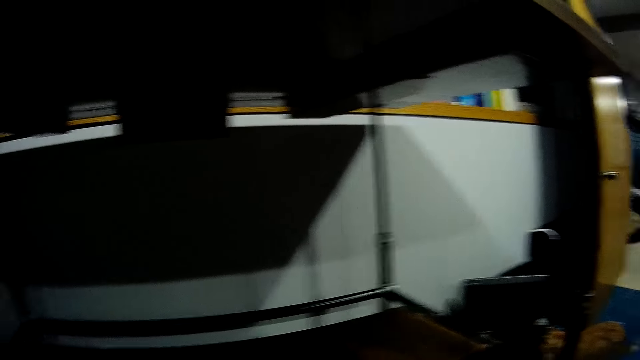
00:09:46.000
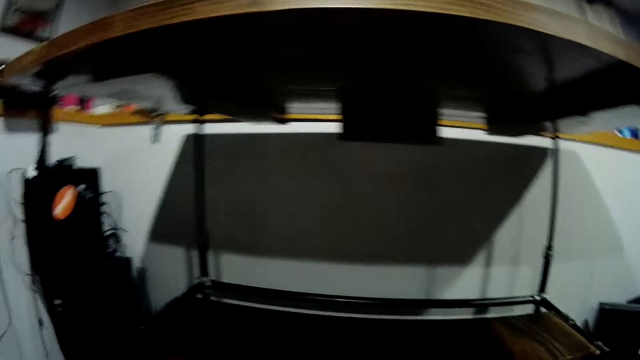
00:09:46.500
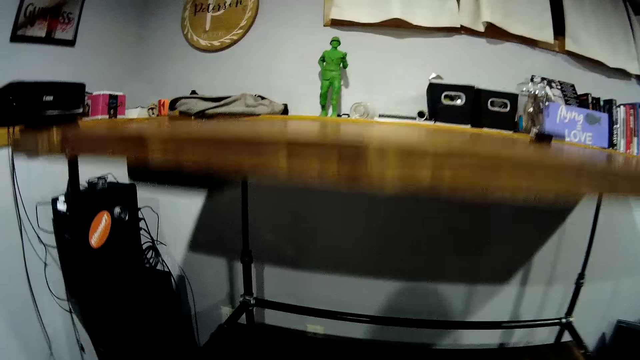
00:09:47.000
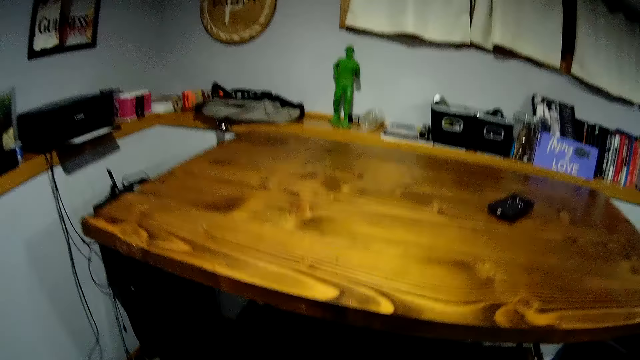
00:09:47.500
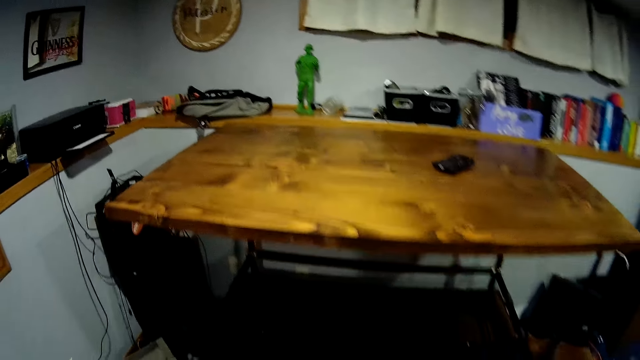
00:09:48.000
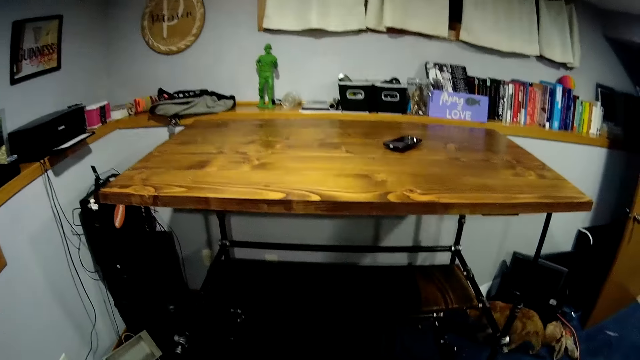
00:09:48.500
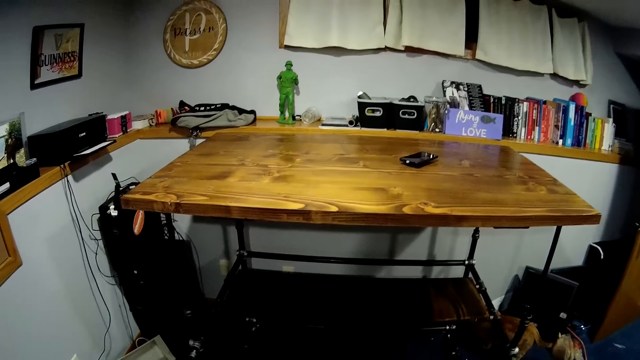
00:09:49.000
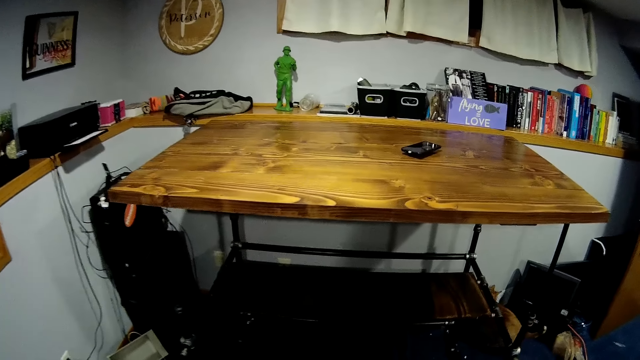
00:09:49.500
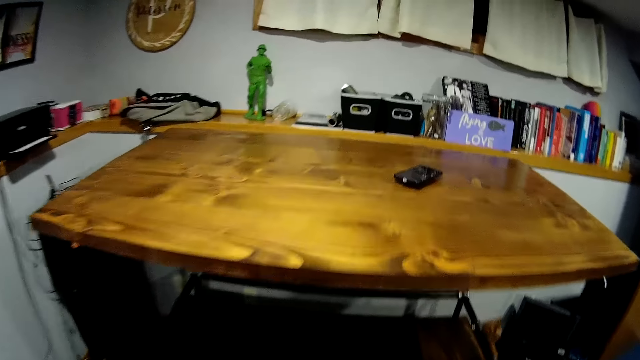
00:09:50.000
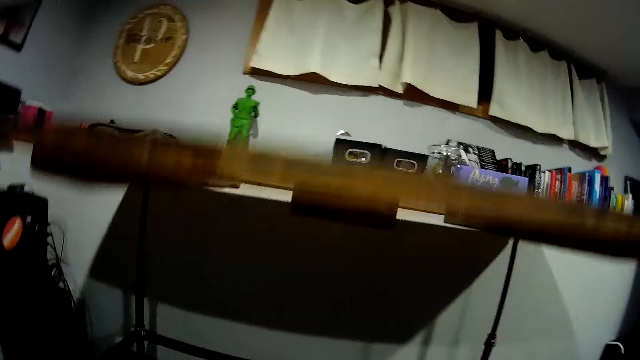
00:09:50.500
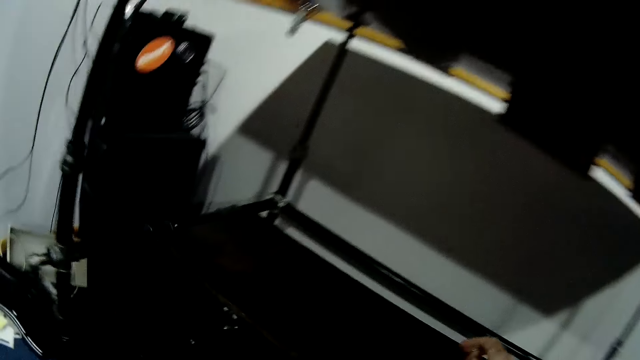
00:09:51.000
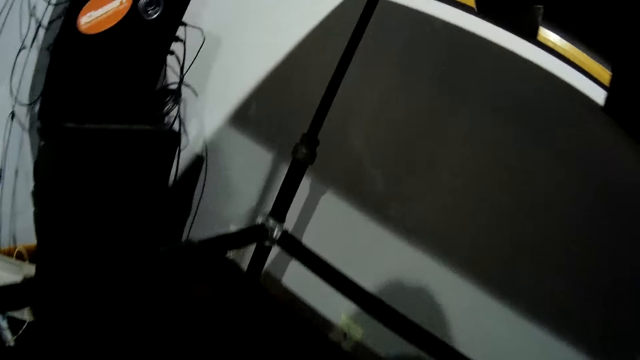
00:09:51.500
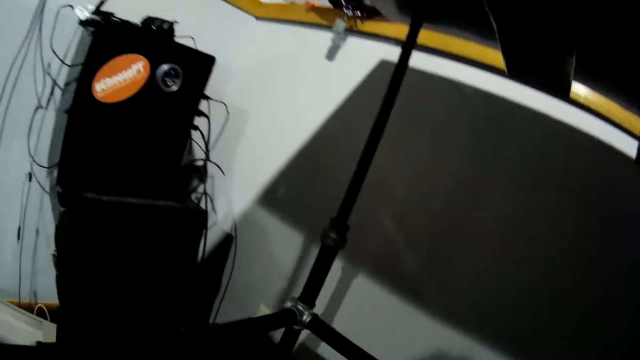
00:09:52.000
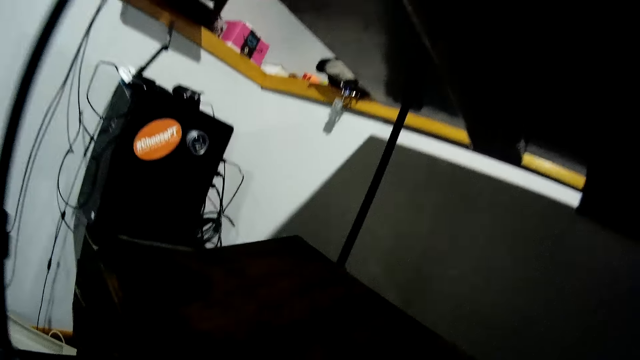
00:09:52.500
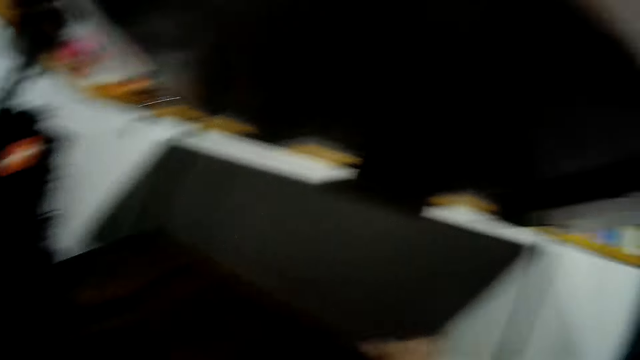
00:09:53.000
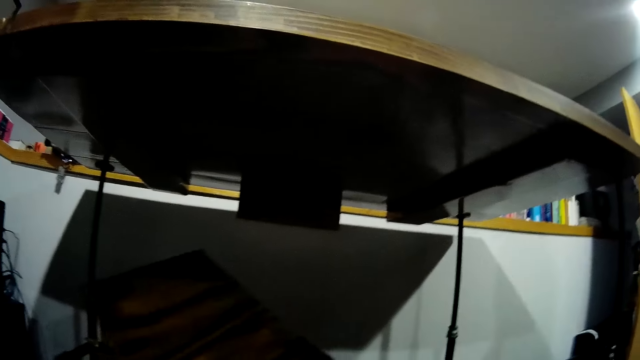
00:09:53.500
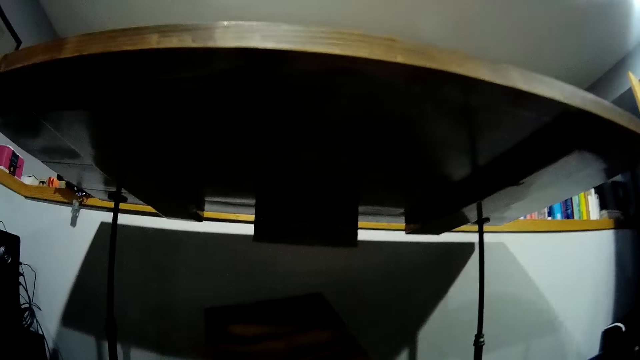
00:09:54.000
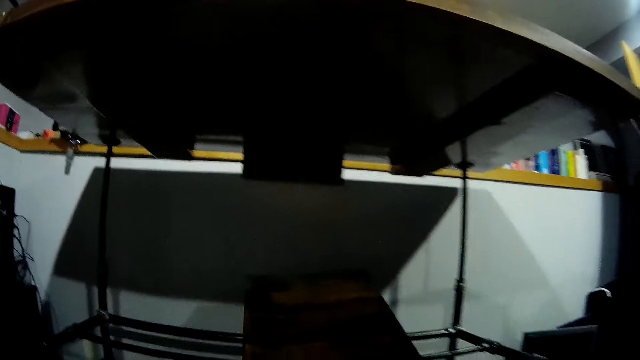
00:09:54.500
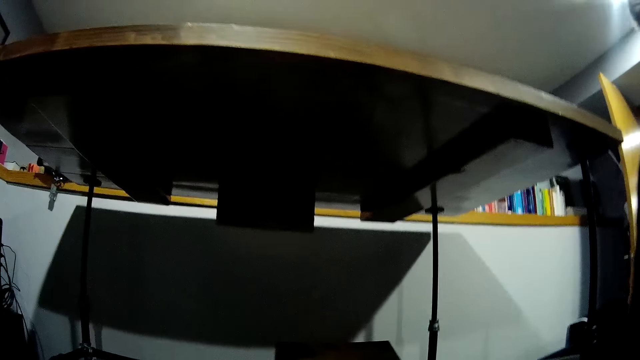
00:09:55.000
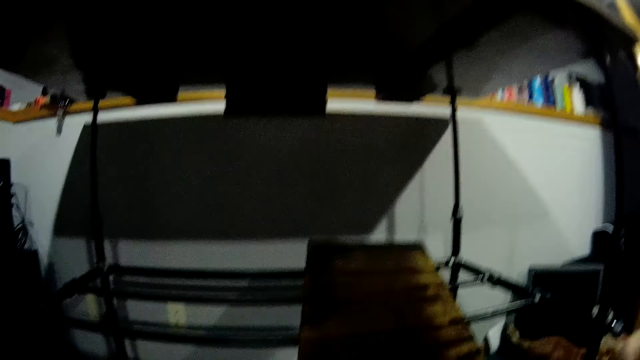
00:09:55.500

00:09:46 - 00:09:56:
The camera wearer levels the timber. They adjust the wooden slab in the middle of the worktable with both hands.

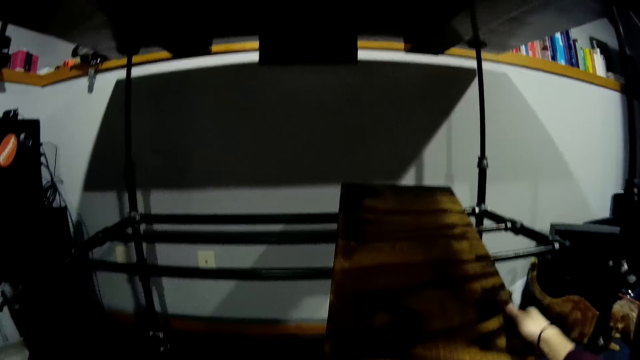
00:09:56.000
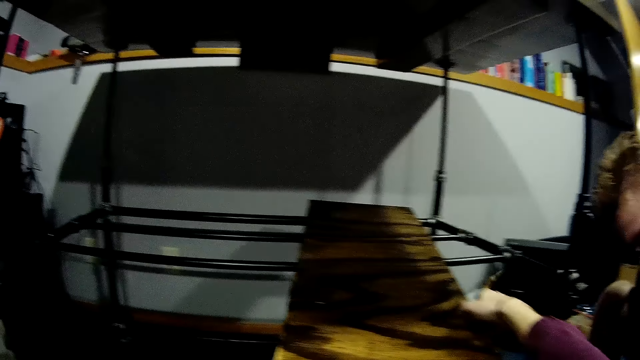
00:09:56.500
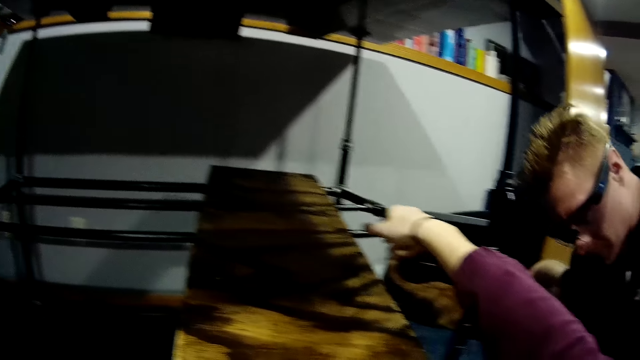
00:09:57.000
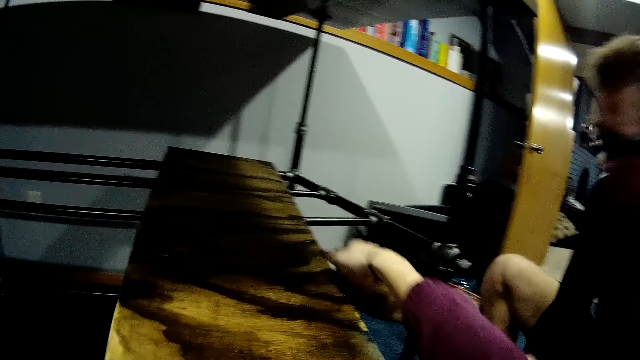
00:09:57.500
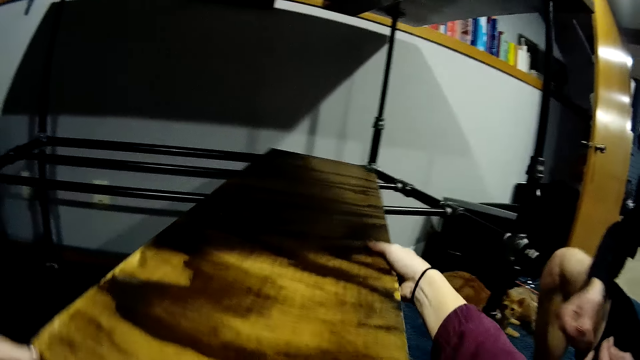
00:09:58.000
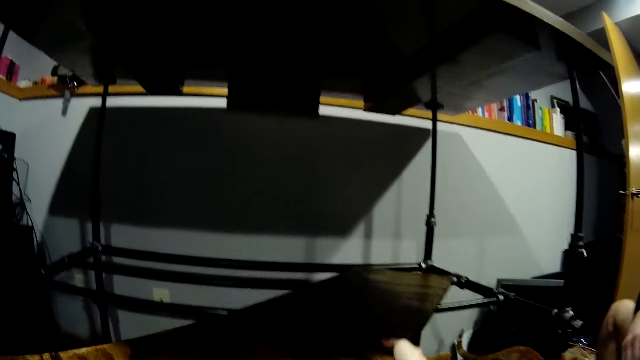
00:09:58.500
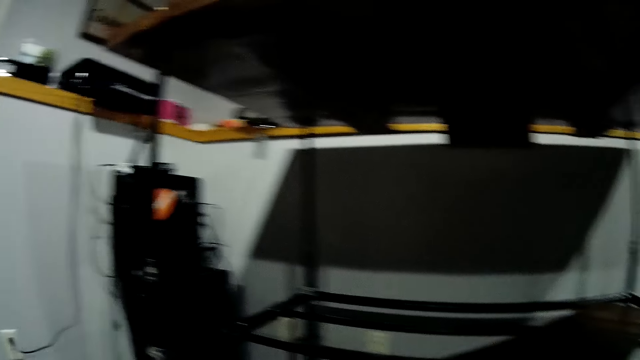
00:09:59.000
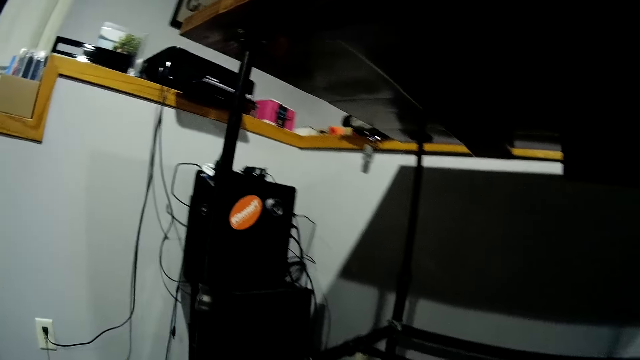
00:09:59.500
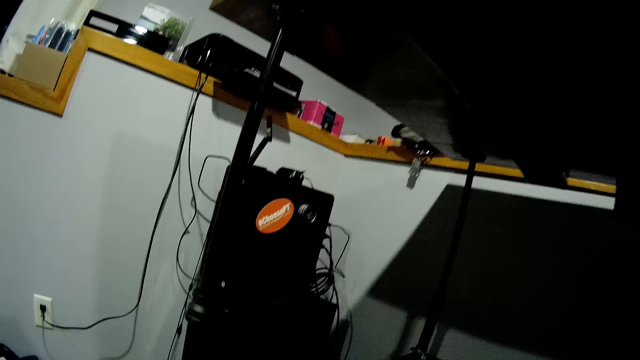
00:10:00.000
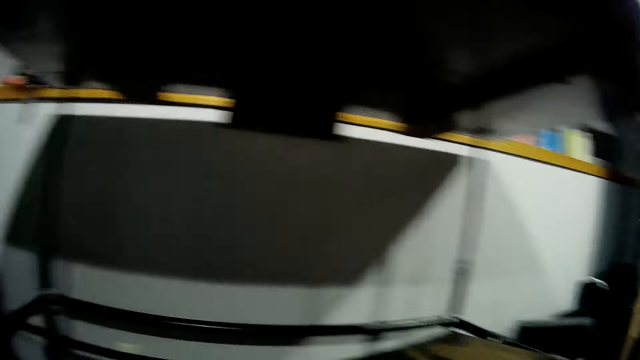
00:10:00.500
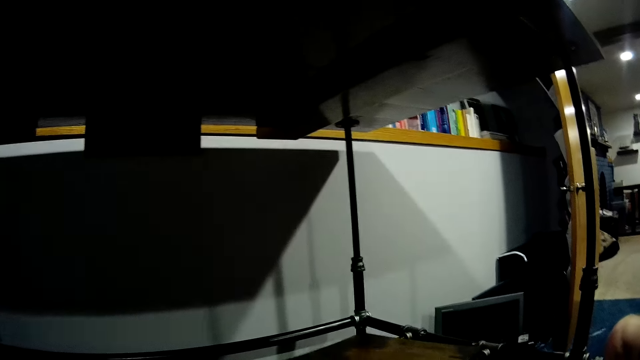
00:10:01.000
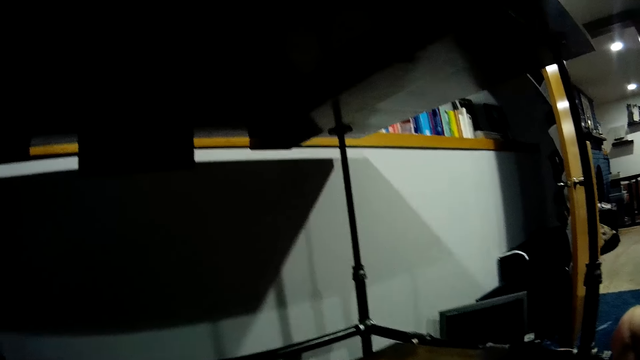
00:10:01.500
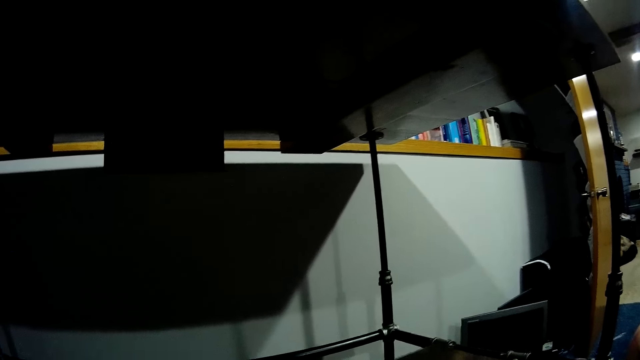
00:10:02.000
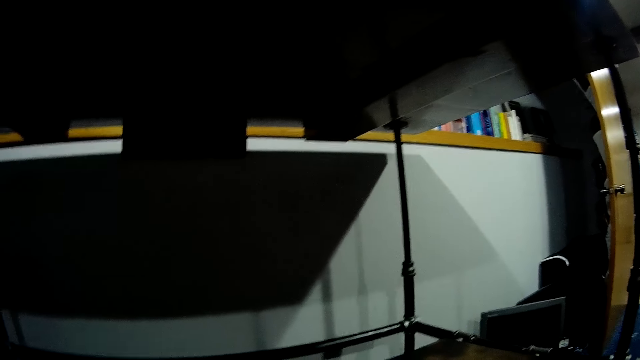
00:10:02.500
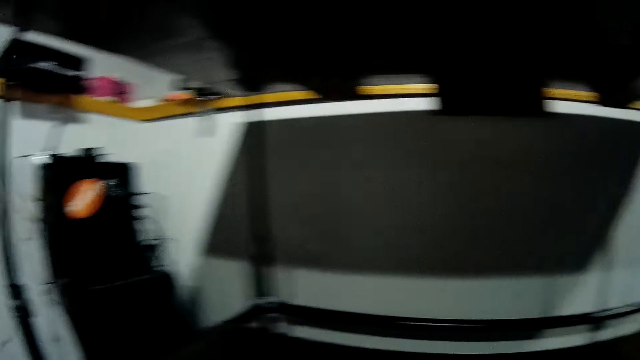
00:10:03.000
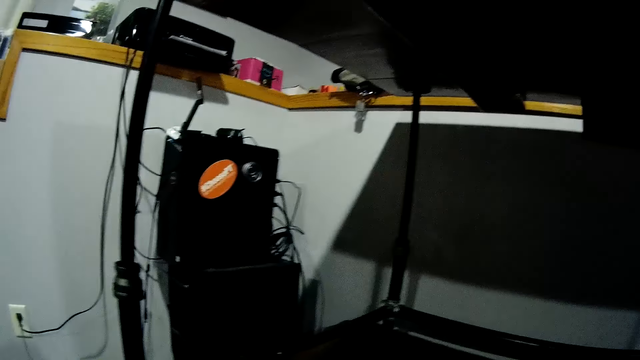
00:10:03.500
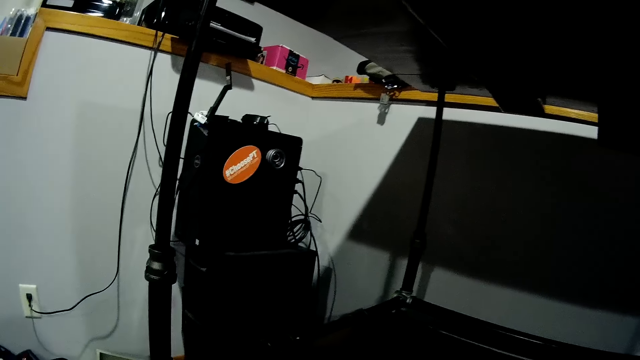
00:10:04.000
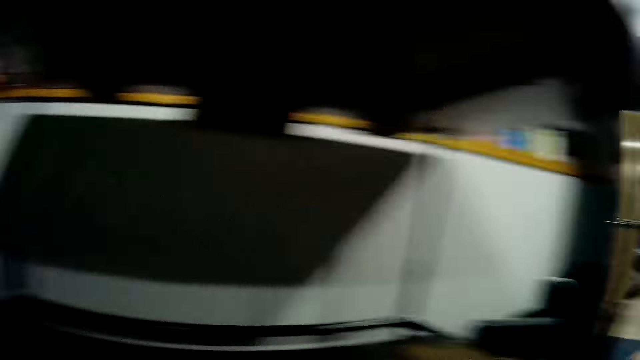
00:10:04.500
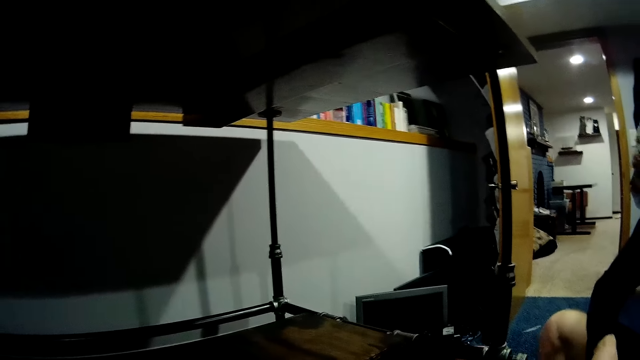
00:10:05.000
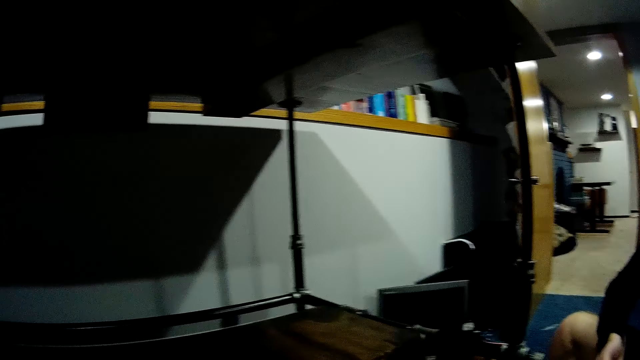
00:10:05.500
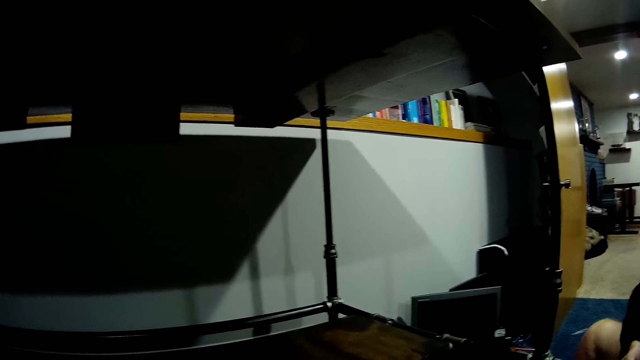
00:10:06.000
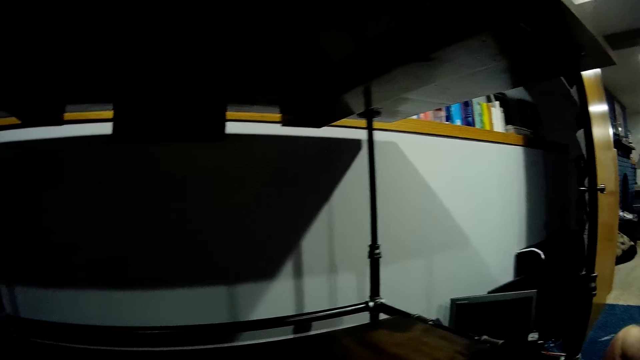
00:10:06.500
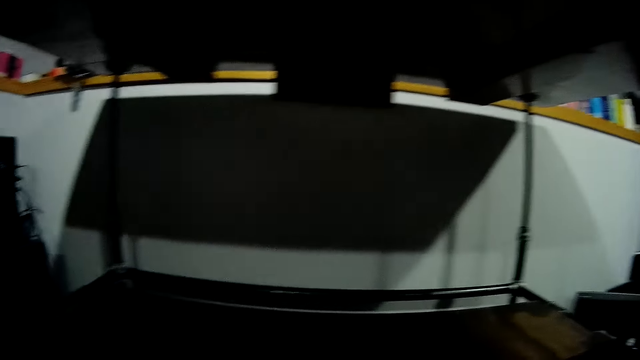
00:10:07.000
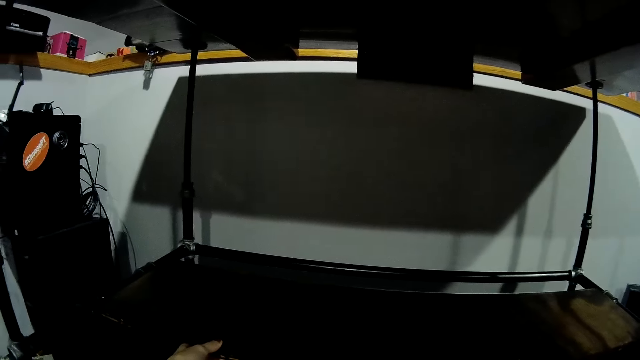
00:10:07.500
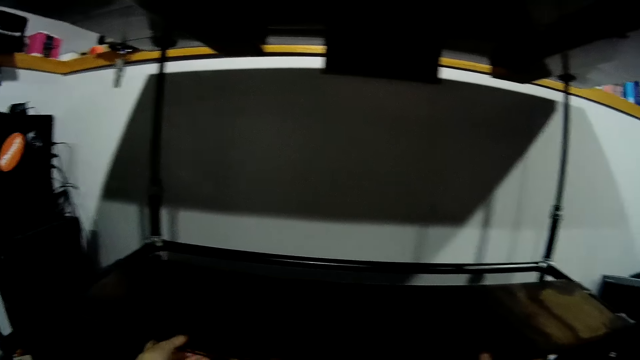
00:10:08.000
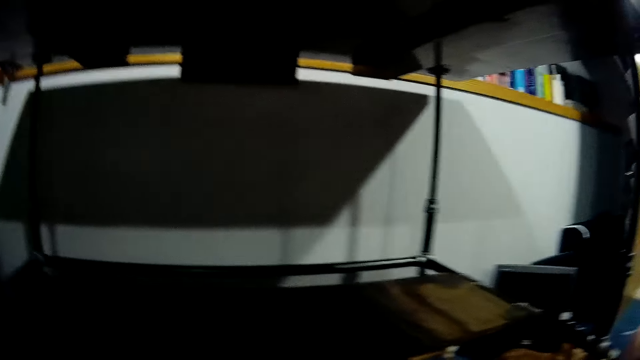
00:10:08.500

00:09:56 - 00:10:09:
A person looks at the timber. The camera wearer fits the timber on the shelf.
